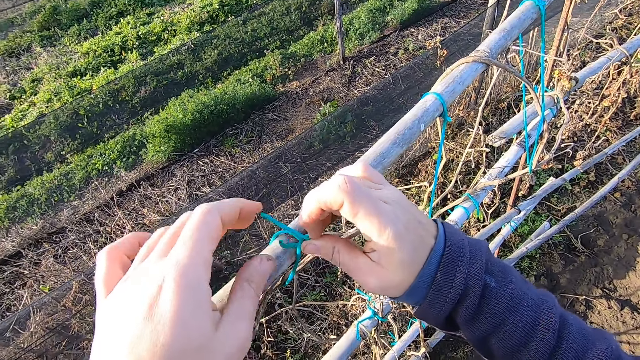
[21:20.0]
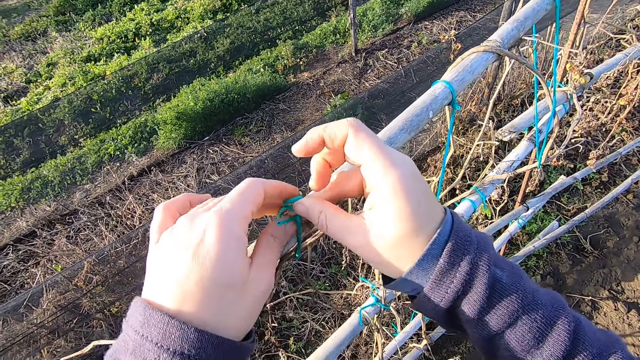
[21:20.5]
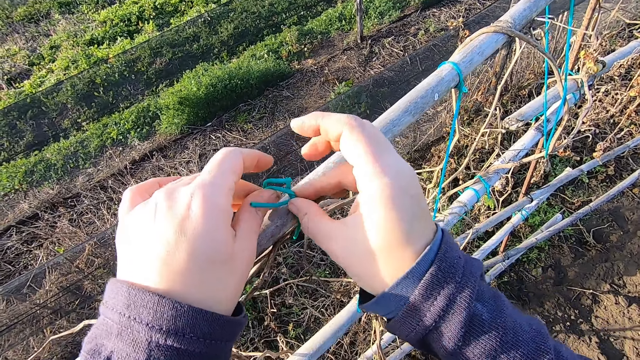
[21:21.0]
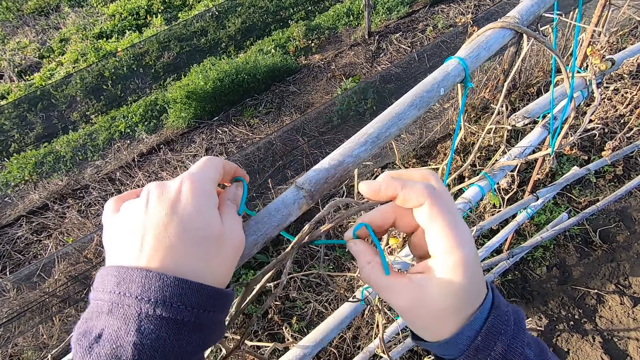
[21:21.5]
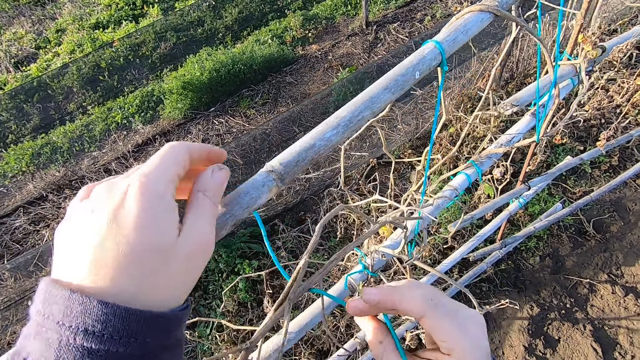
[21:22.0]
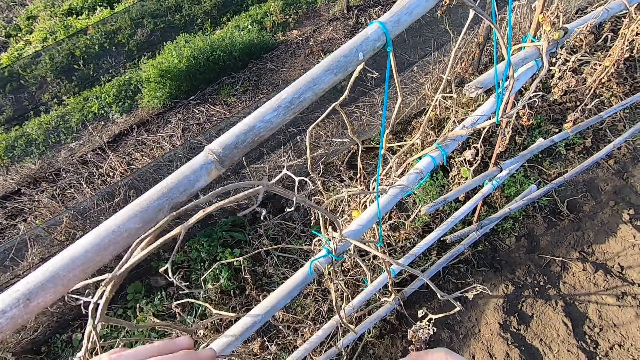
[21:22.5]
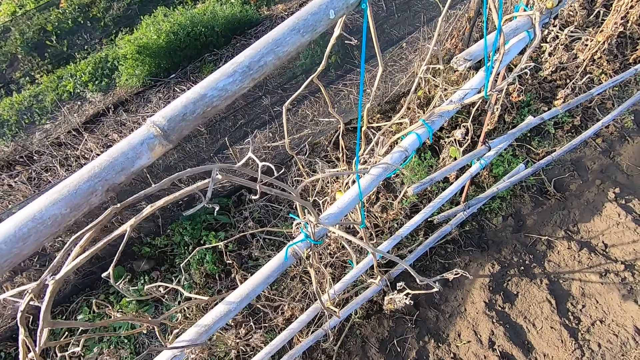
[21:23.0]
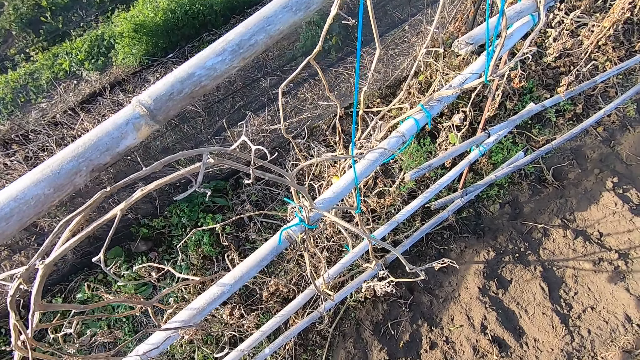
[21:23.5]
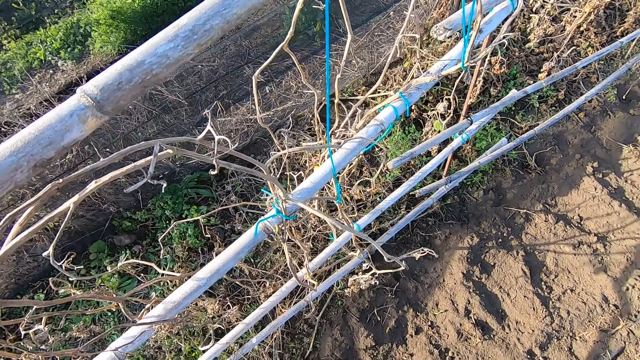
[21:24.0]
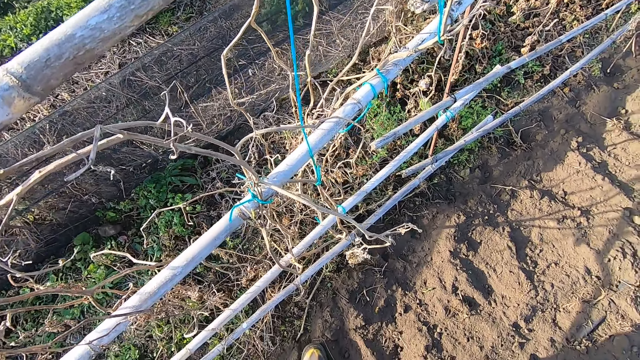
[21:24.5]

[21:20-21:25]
The camera wearer stares at the fence.

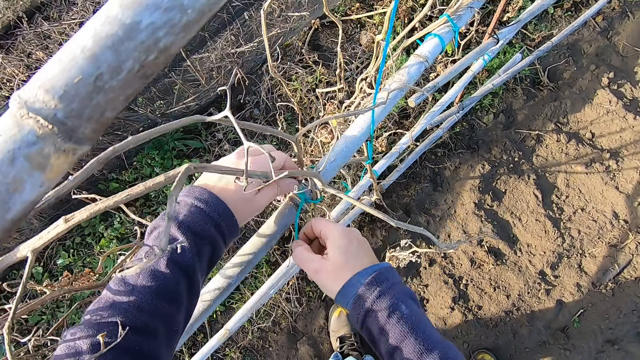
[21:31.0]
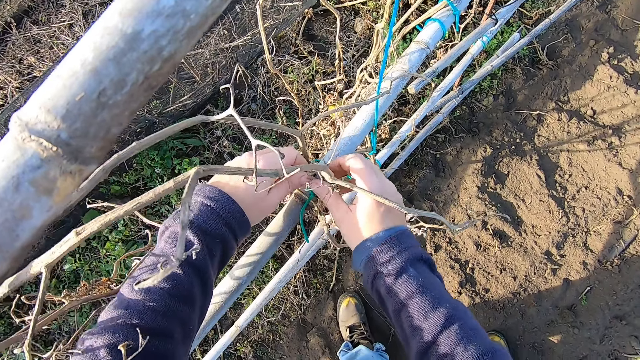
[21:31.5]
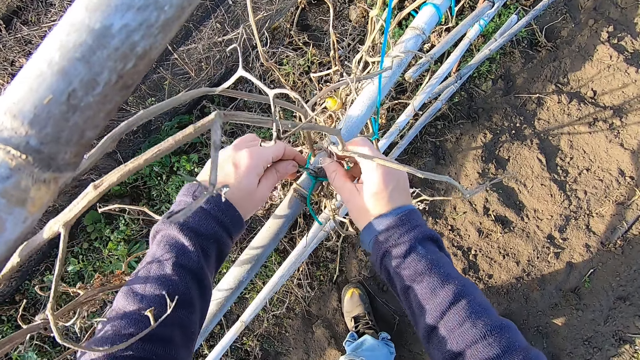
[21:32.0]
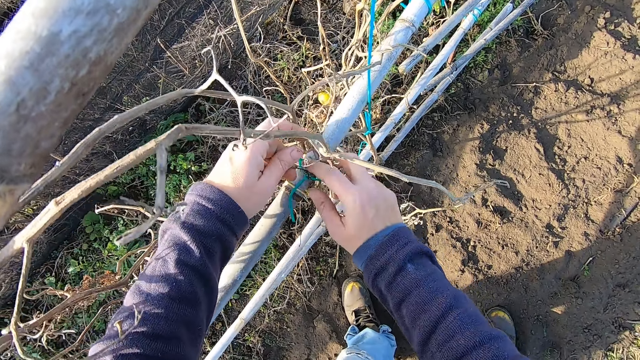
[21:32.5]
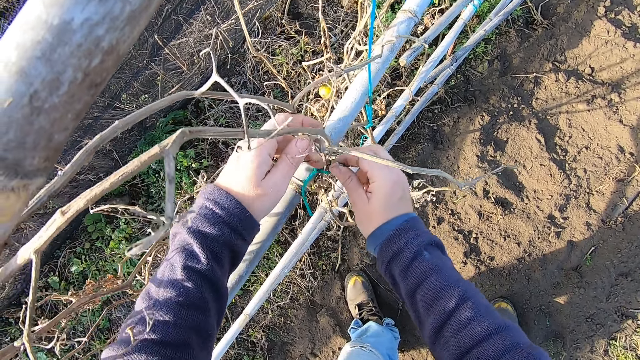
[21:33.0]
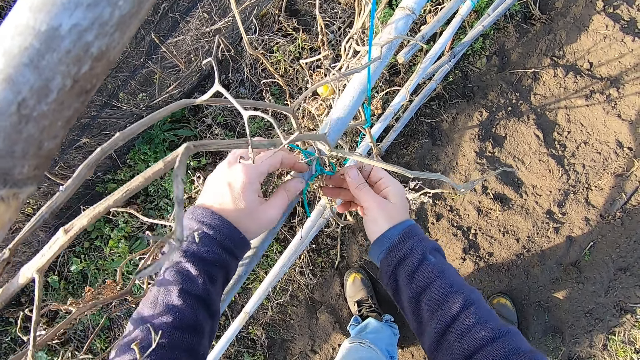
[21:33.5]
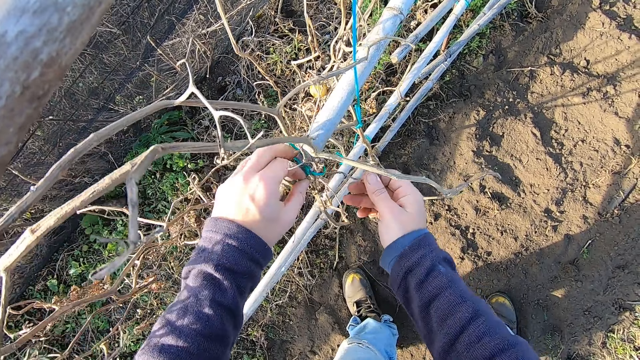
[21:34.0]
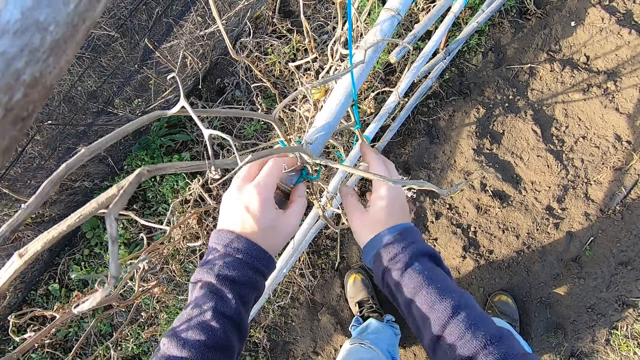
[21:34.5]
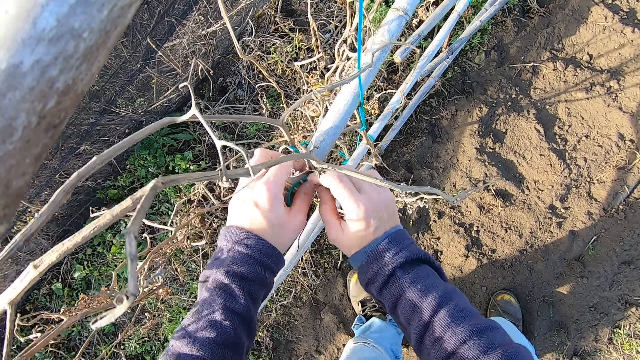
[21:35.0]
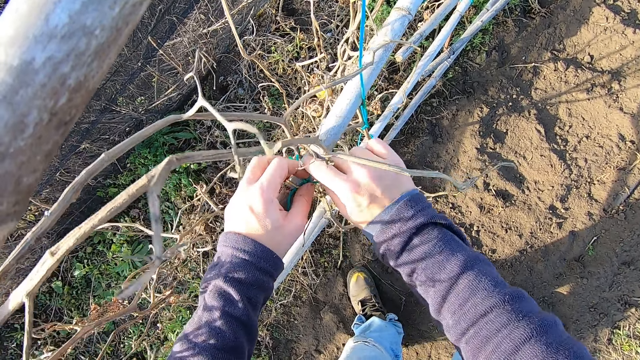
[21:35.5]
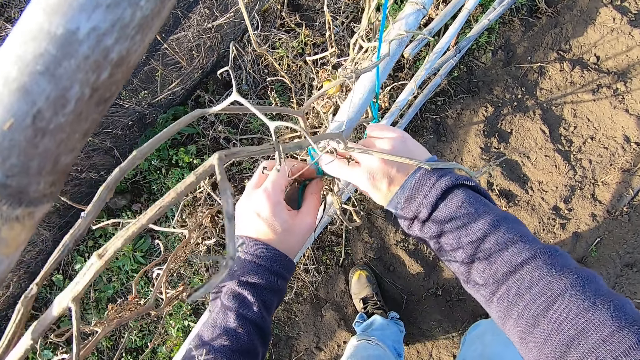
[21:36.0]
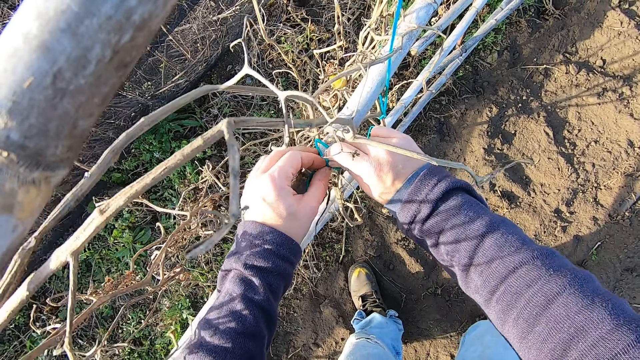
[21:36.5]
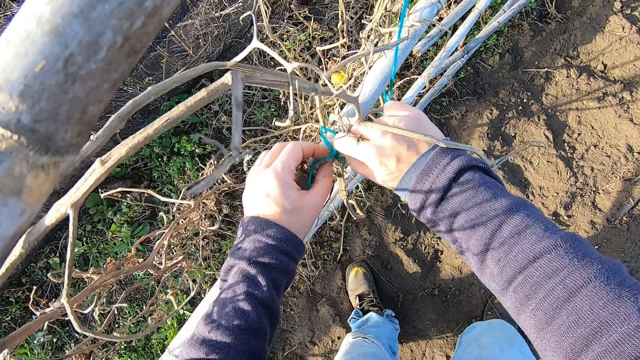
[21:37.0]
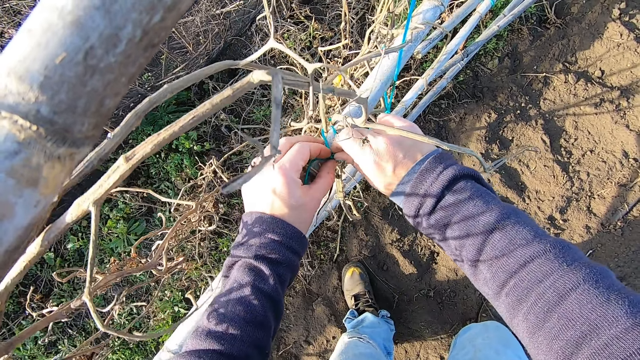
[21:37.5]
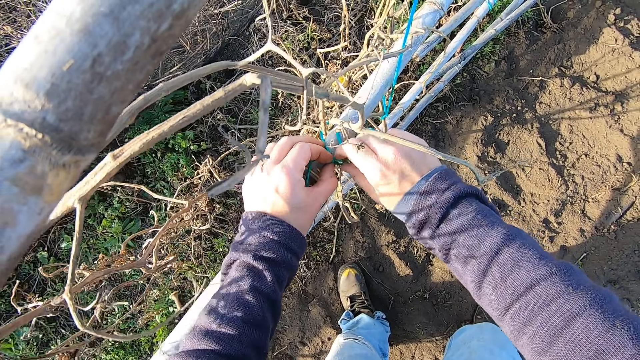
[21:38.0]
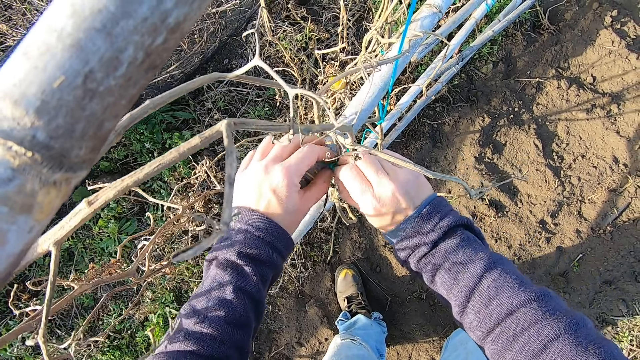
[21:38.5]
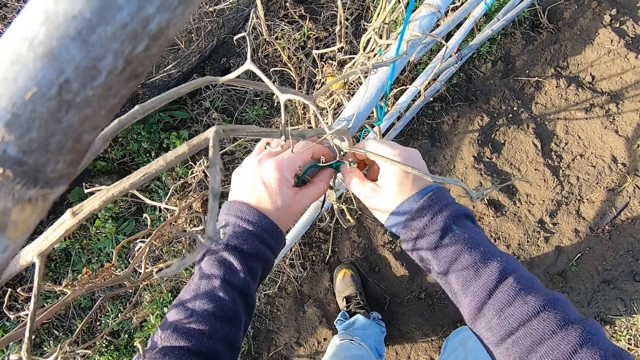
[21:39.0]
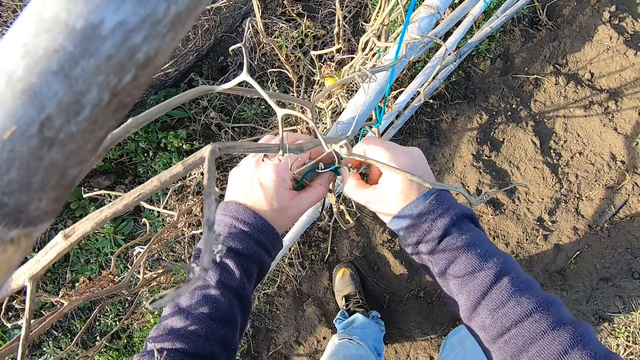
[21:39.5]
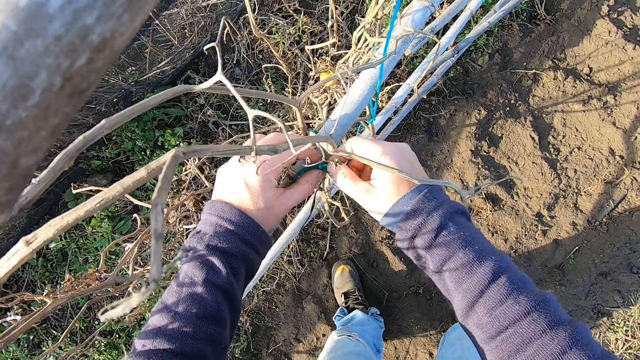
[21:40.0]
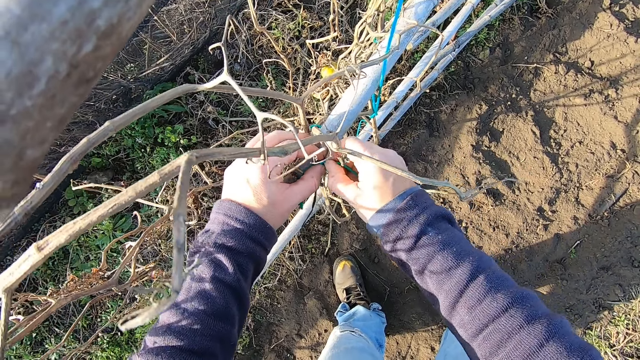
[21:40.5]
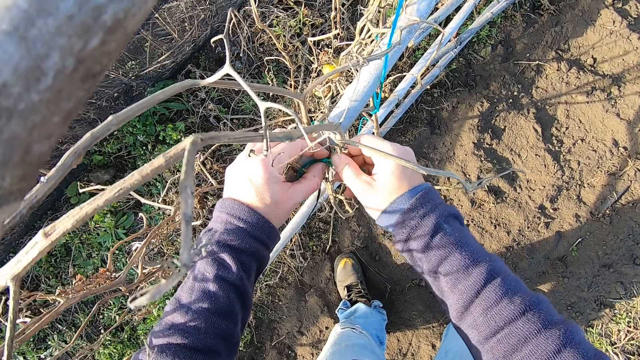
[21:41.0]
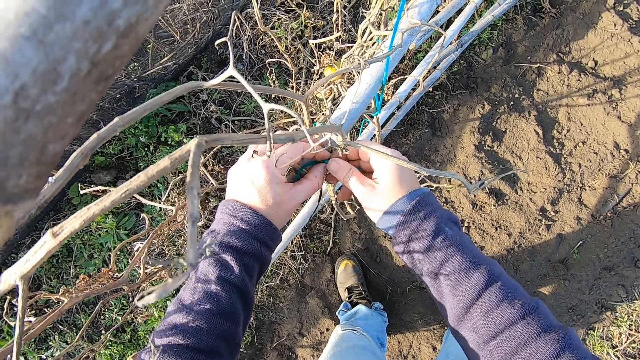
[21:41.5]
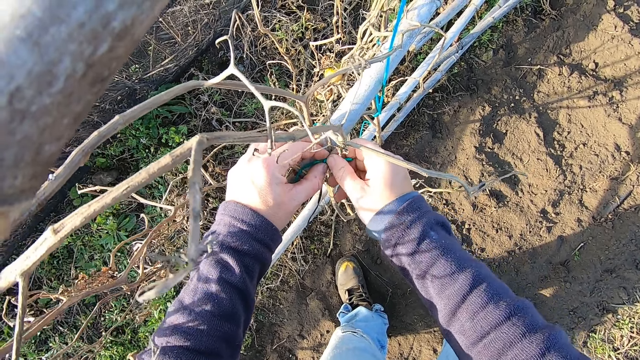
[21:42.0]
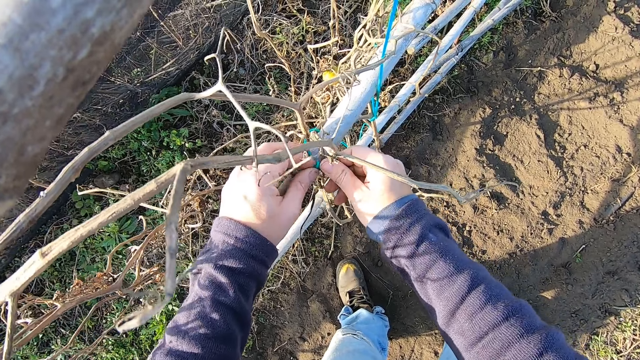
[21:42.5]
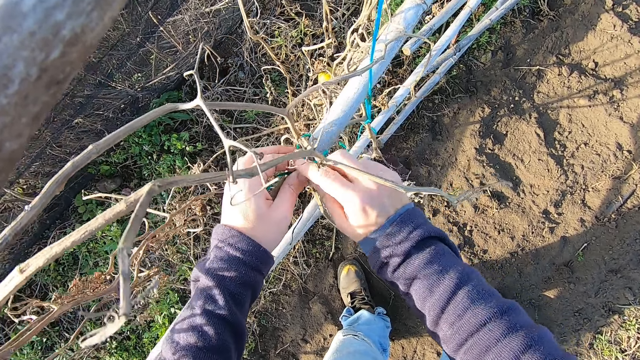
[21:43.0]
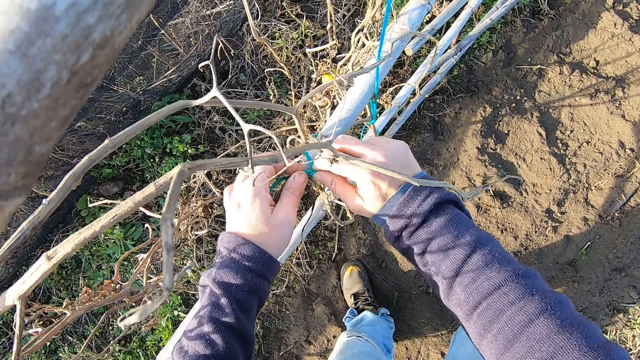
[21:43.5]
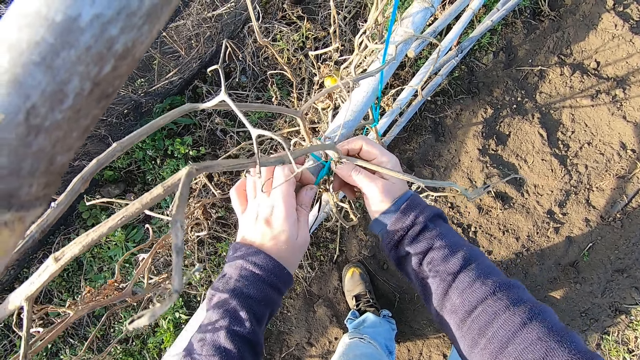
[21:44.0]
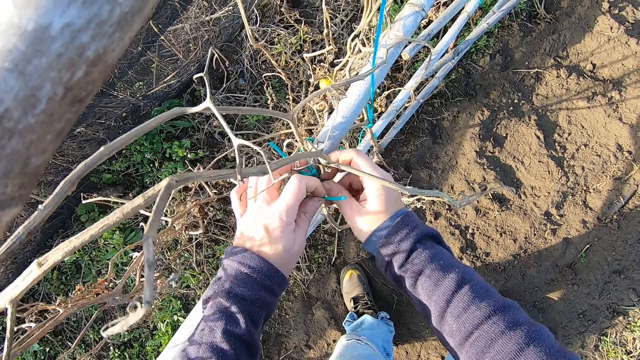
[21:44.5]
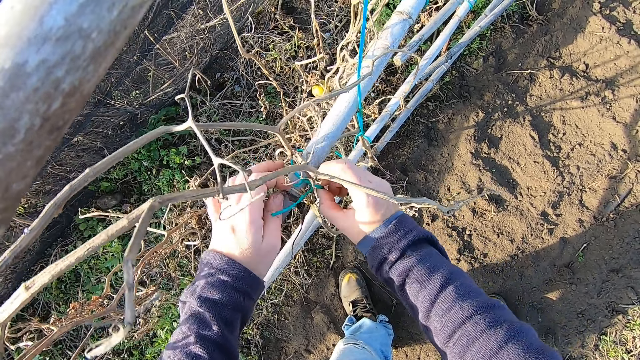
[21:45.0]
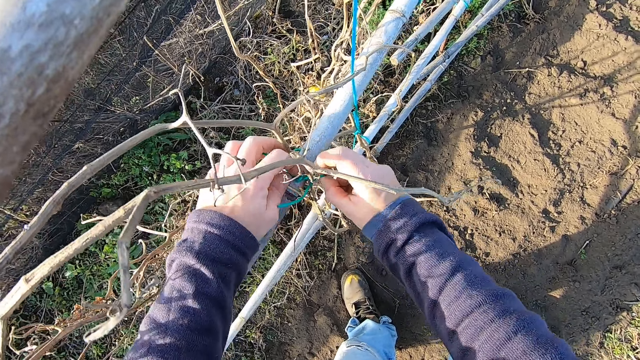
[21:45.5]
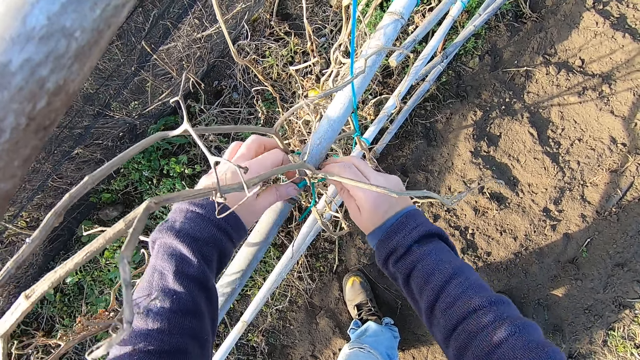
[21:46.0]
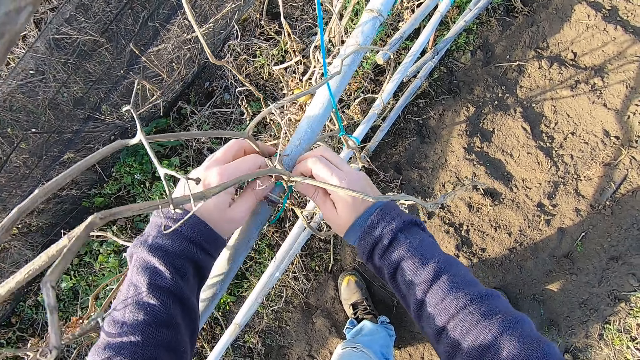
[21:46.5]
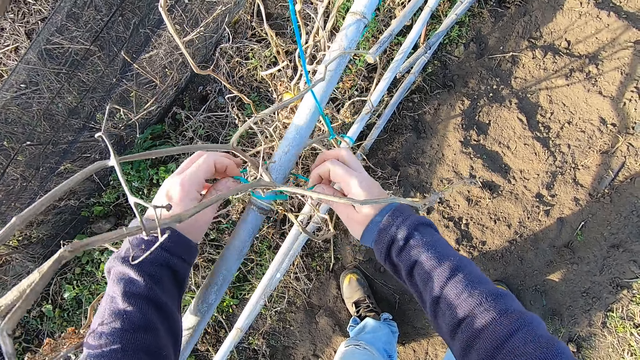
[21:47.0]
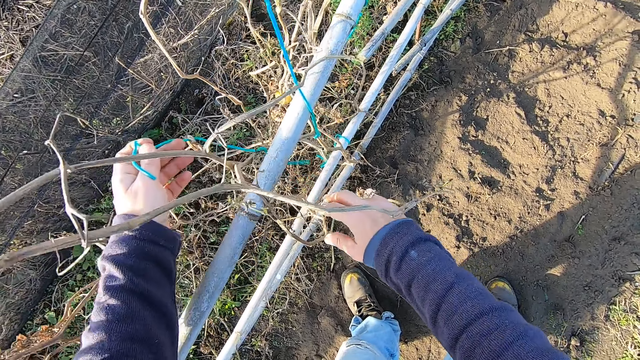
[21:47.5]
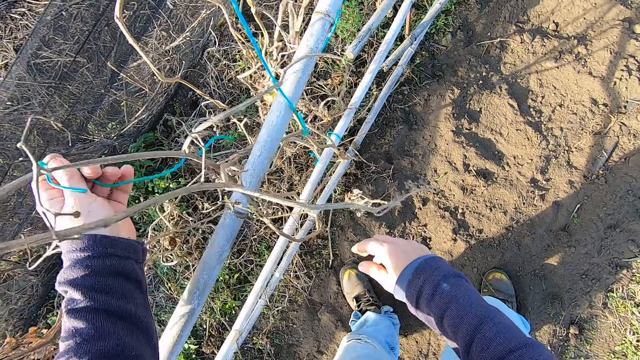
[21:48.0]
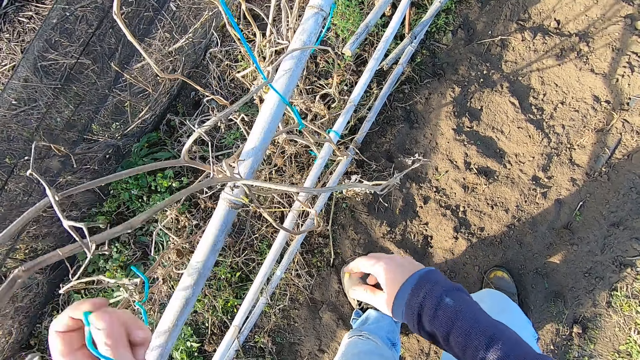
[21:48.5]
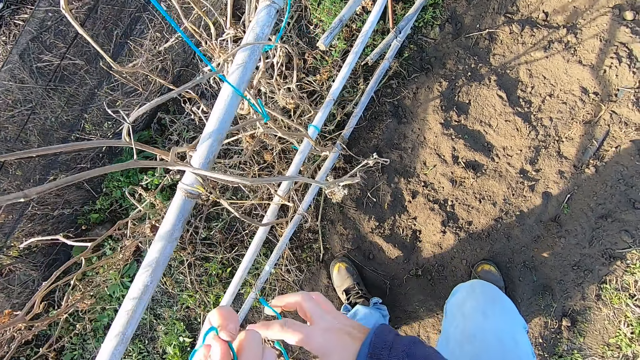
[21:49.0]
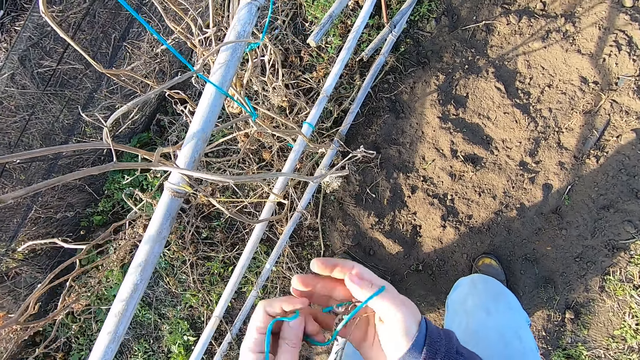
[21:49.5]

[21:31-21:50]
The camera wearer loosens a rope with both hands. They pass the rope from the left to the right hand. They inspect the rope.
